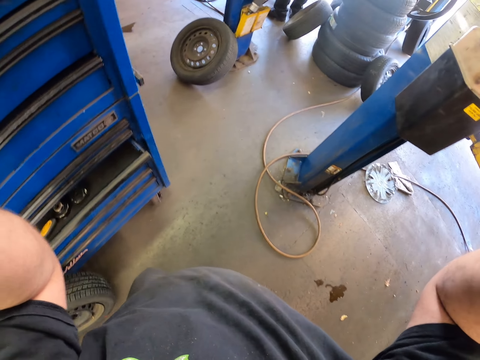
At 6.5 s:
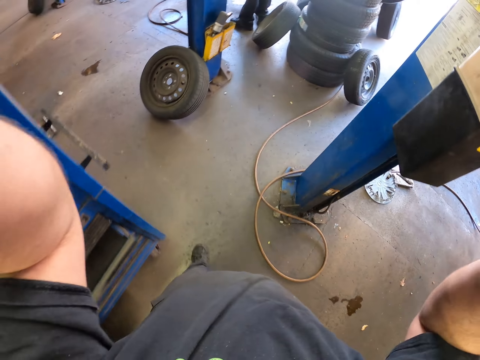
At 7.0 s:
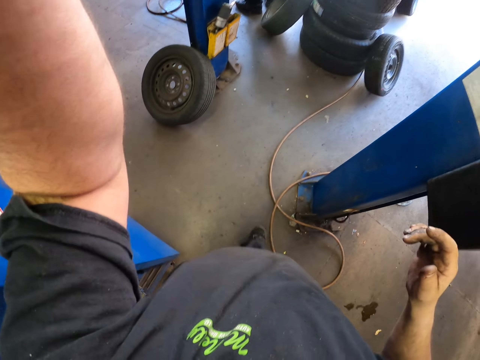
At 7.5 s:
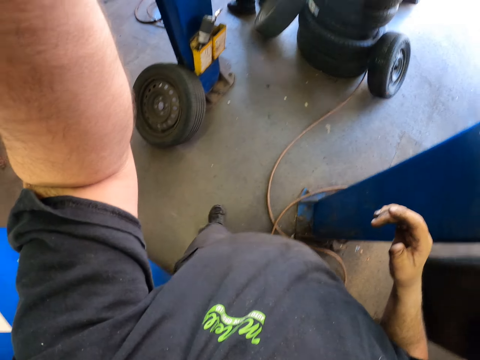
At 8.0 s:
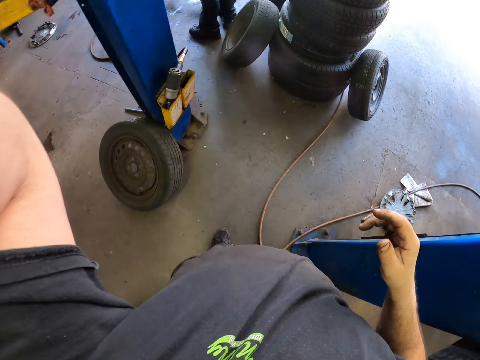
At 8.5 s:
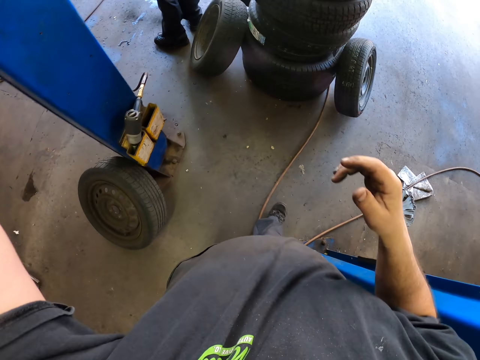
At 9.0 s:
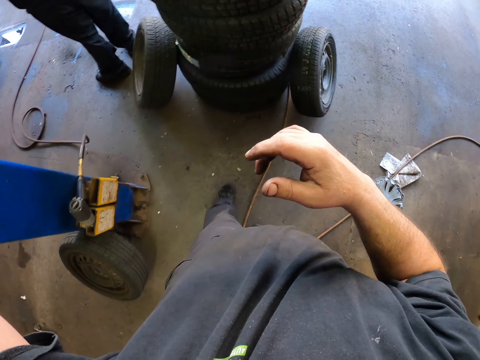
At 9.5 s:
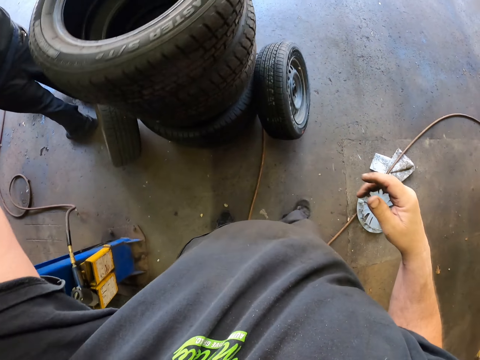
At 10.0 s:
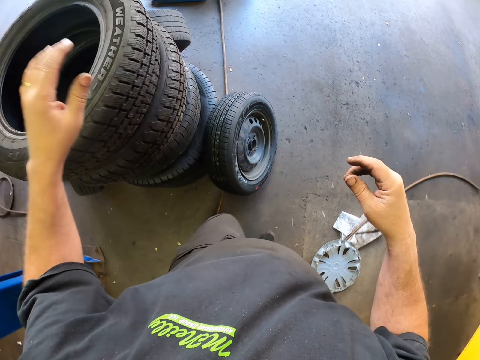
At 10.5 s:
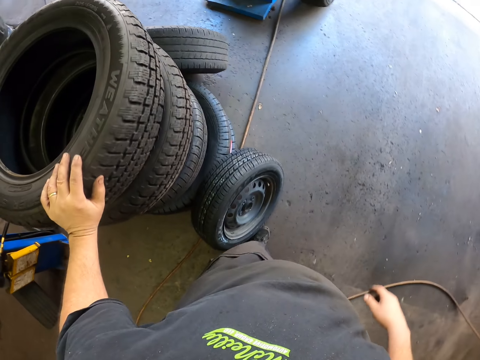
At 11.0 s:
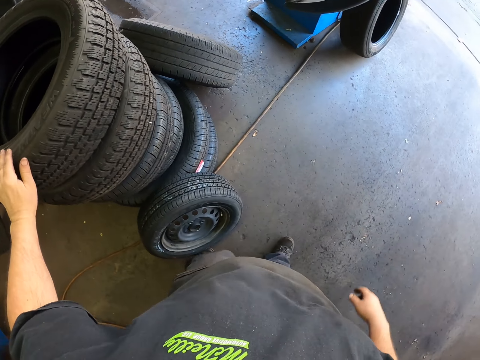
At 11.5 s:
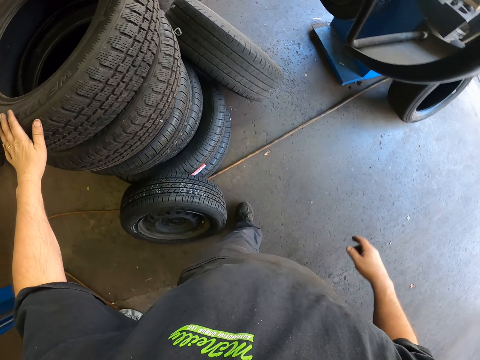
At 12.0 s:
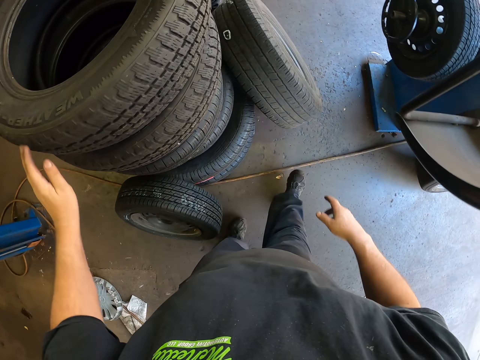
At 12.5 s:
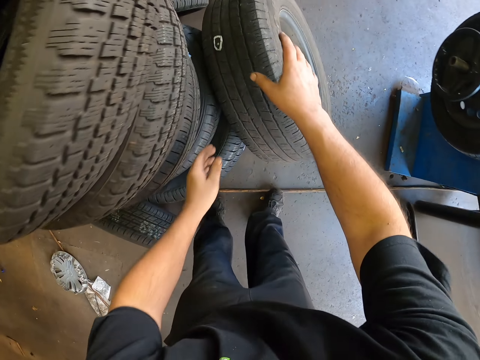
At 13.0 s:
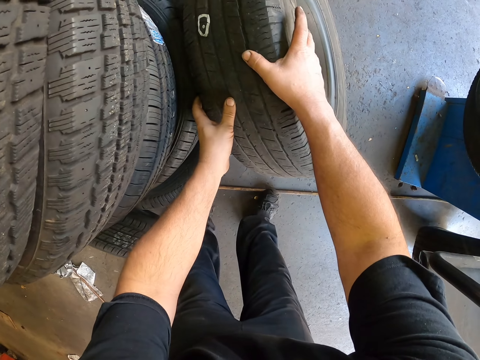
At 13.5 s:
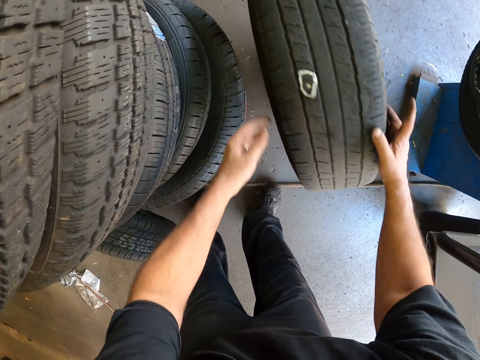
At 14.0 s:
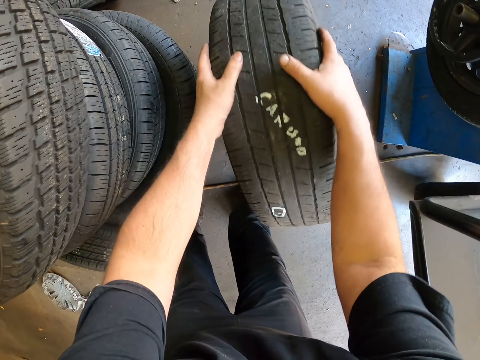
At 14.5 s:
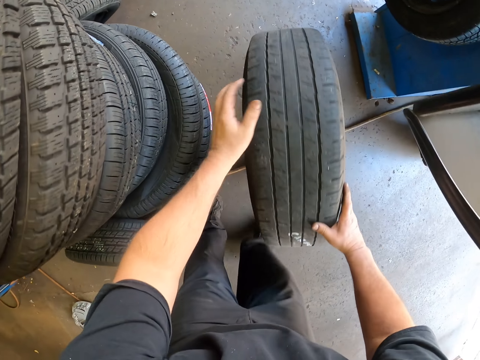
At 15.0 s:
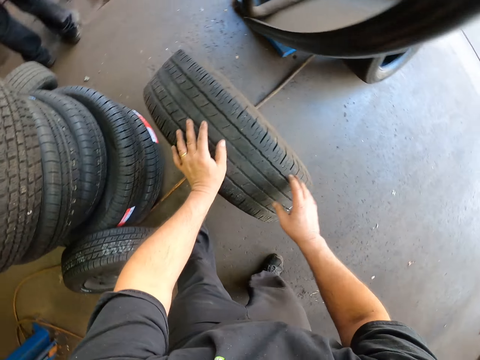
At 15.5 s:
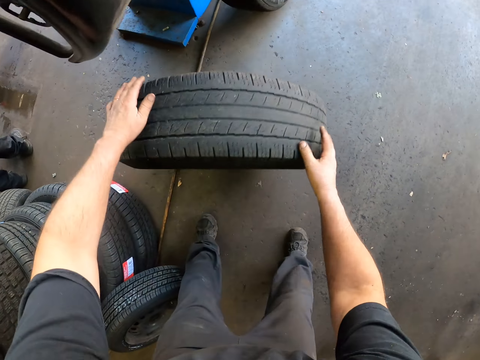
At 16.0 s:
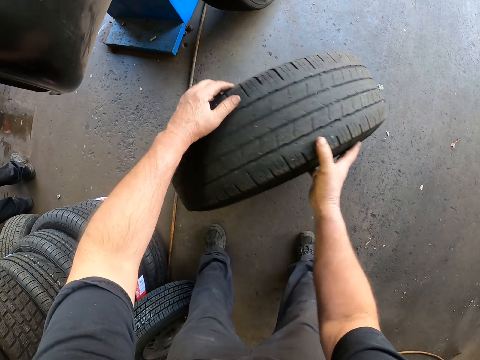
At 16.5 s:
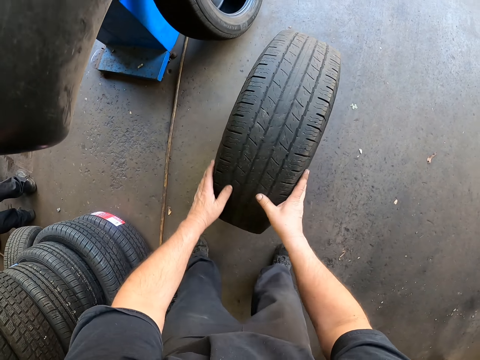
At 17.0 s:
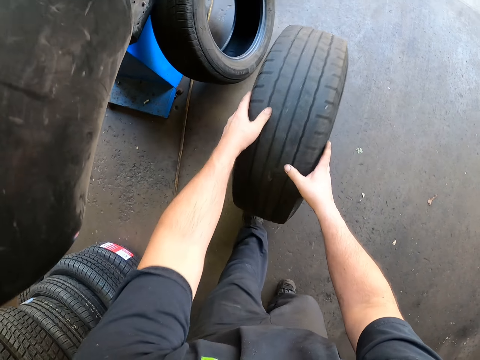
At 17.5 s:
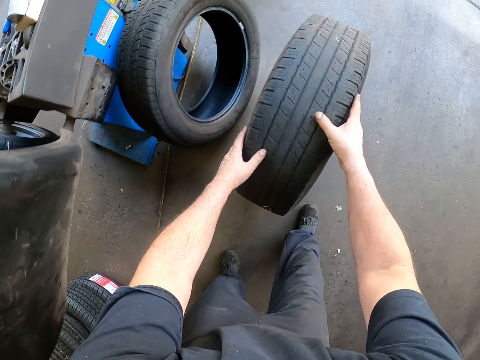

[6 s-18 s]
The camera wearer walks around the garage. They touch the tire. They take the tire or wheel. They roll the tire on the floor.

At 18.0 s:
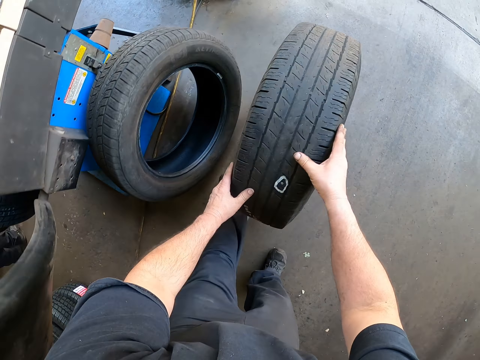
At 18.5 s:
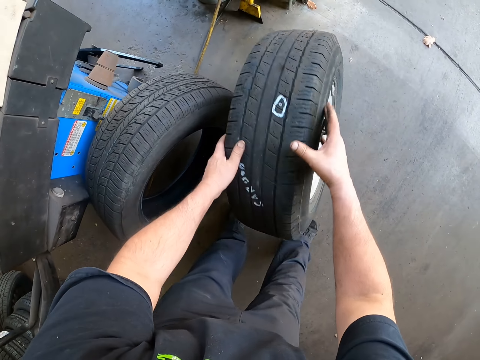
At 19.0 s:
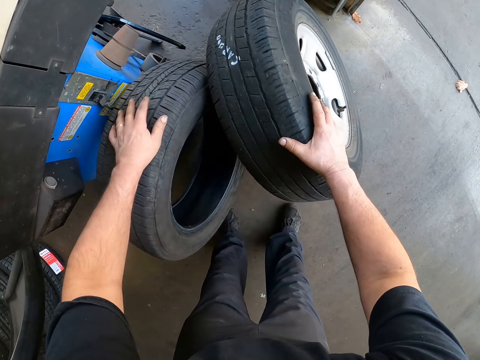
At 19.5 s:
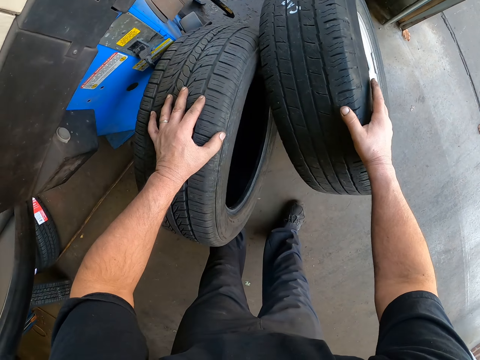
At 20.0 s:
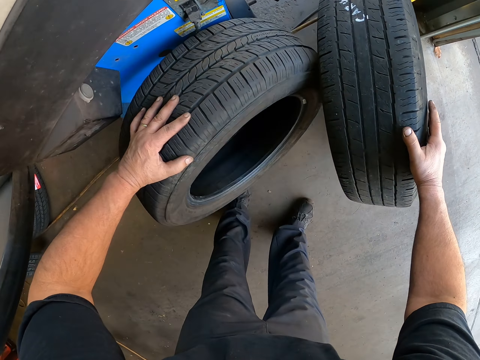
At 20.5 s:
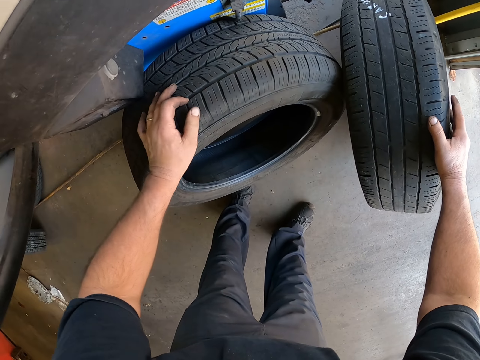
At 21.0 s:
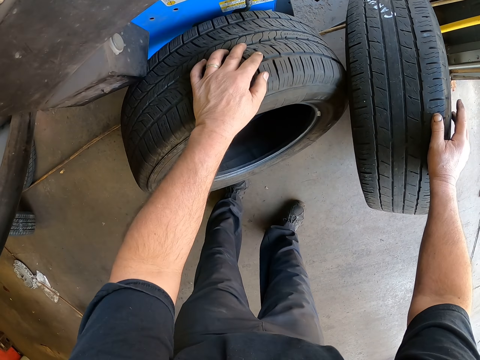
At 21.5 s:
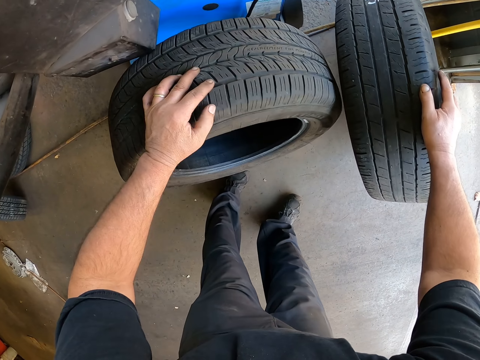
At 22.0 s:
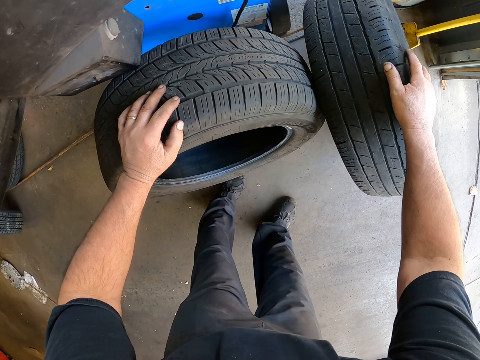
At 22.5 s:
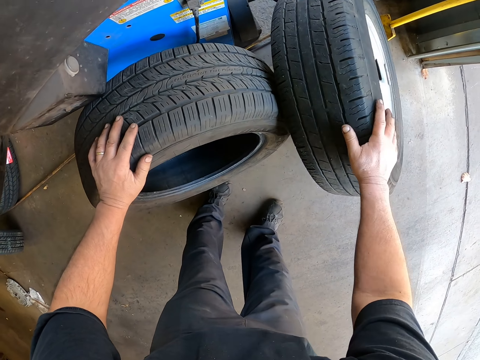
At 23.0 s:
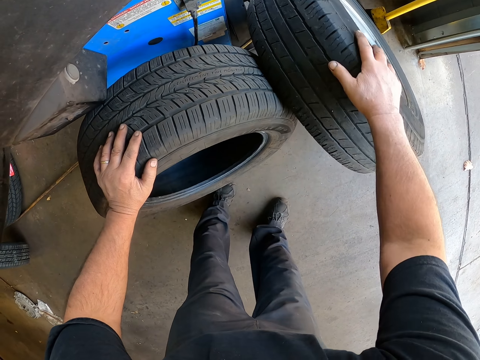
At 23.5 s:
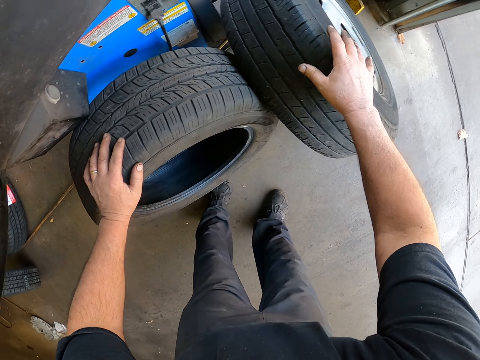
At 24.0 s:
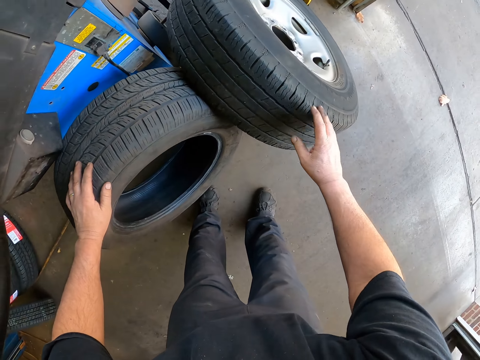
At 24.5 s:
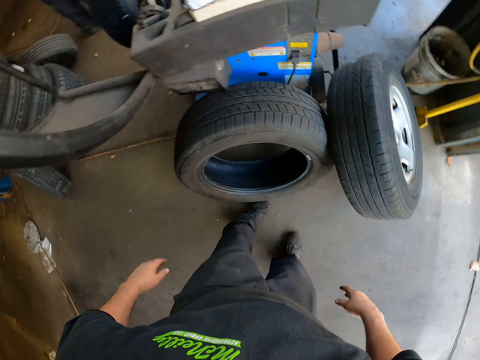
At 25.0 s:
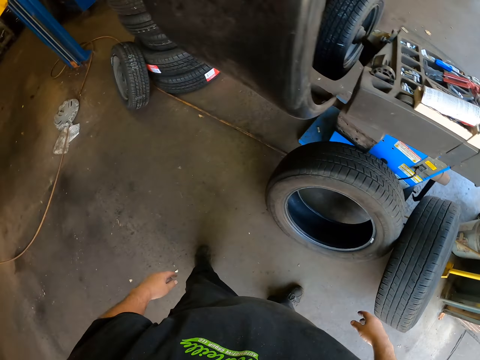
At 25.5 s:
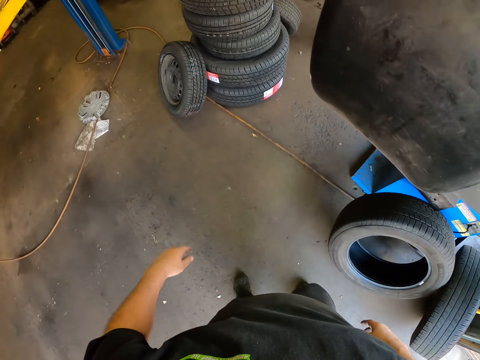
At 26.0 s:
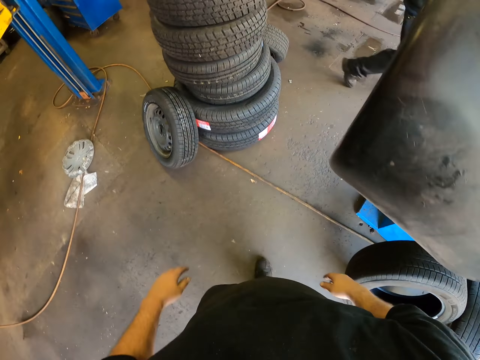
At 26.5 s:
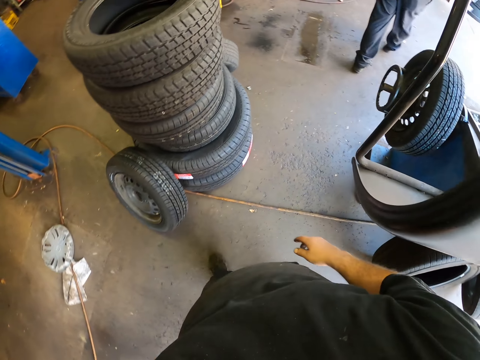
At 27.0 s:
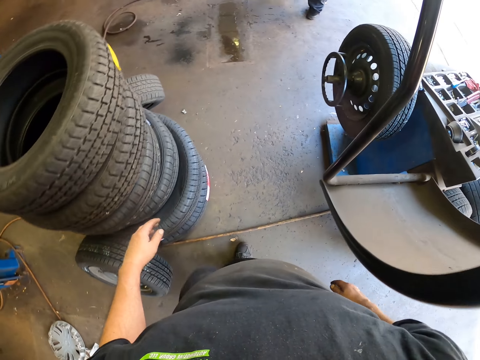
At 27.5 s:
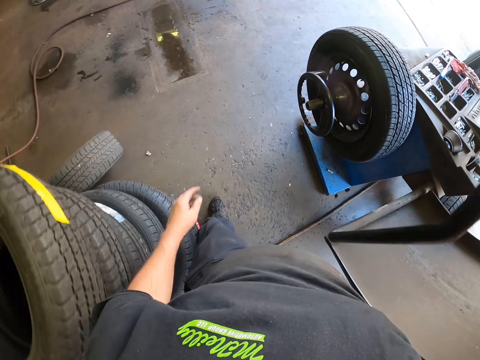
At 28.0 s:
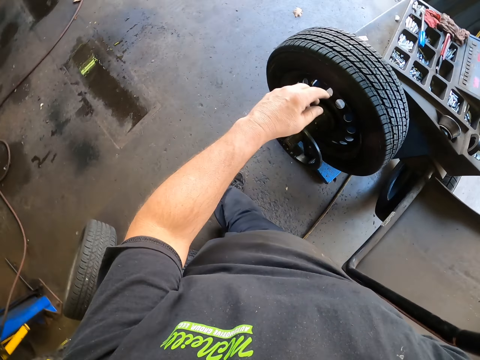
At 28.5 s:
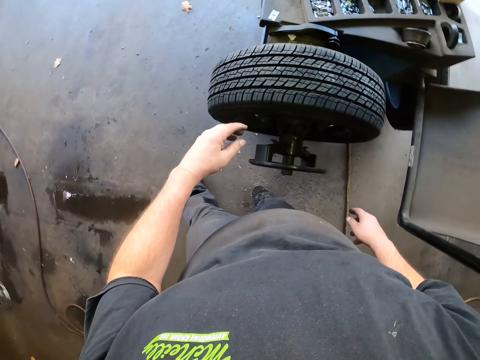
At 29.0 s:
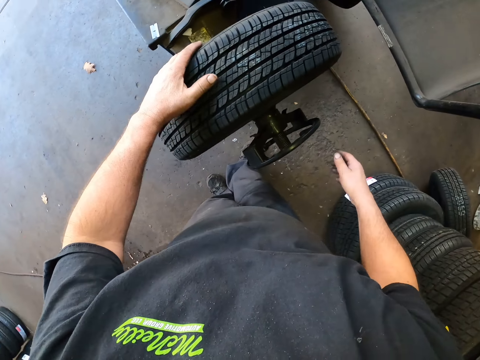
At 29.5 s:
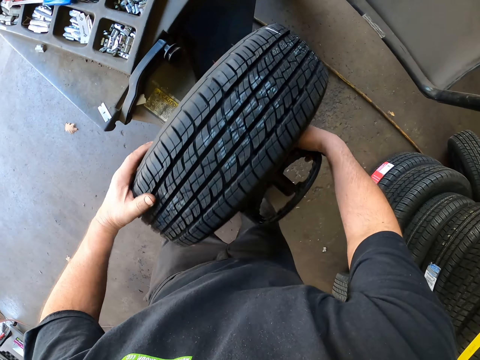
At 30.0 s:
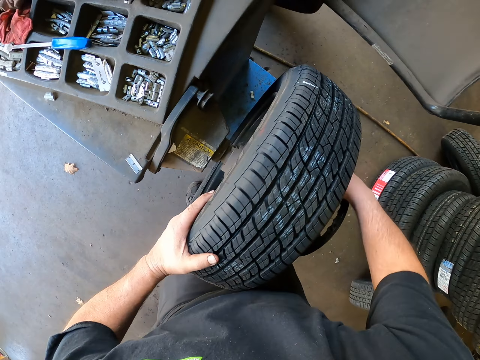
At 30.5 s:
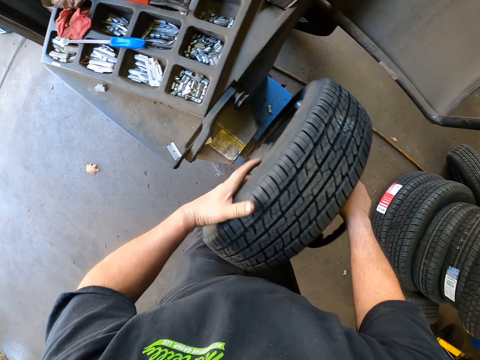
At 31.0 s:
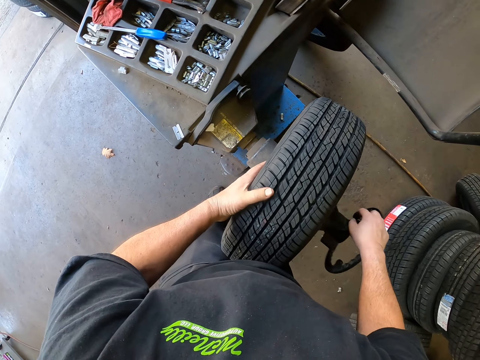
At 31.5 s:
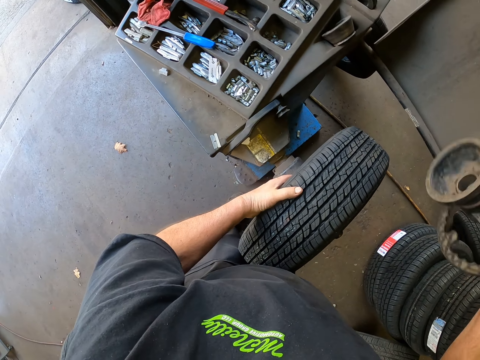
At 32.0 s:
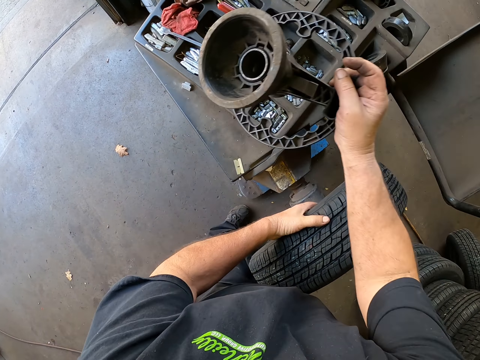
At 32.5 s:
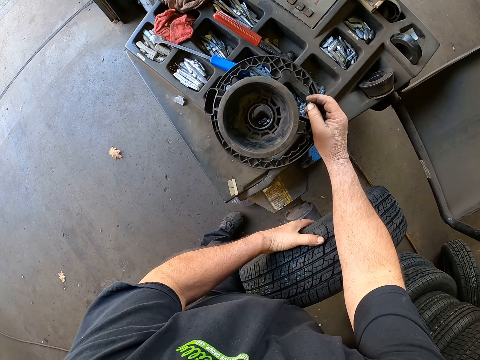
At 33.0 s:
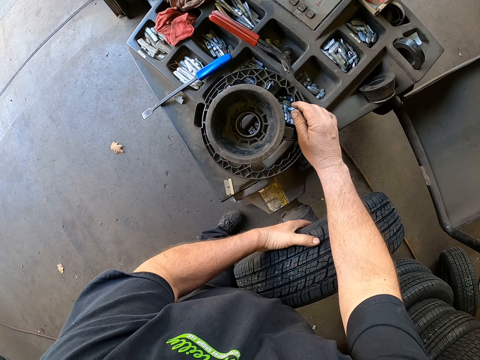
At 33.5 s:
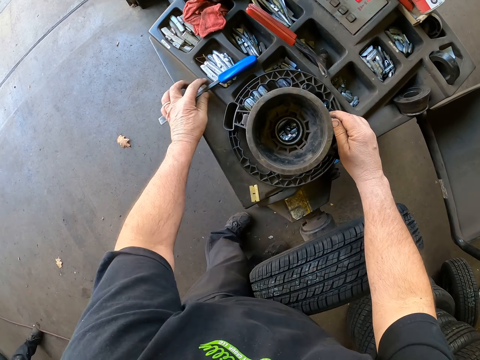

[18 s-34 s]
The camera wearer puts the tire on the other one. They move the tires. They walk around the garage. They remove a star ring. They get the wheel from the wheel balancing machine. They put the star ring on the toolkit.
